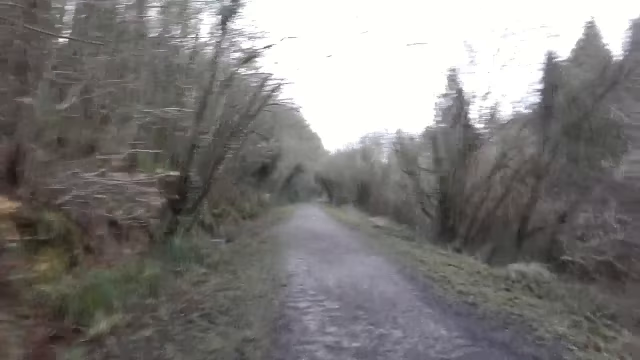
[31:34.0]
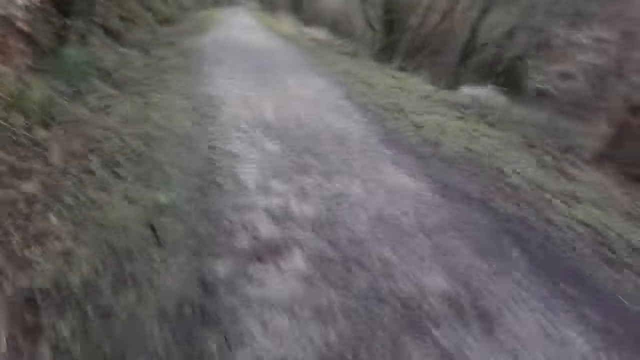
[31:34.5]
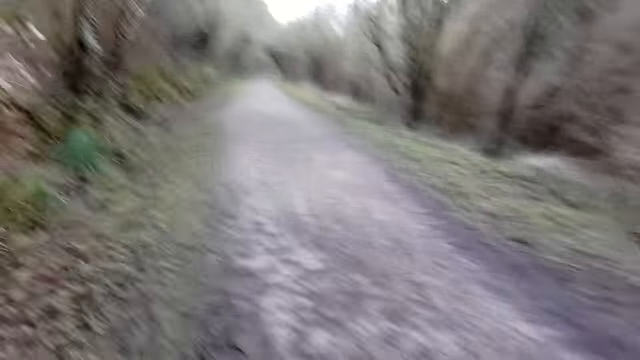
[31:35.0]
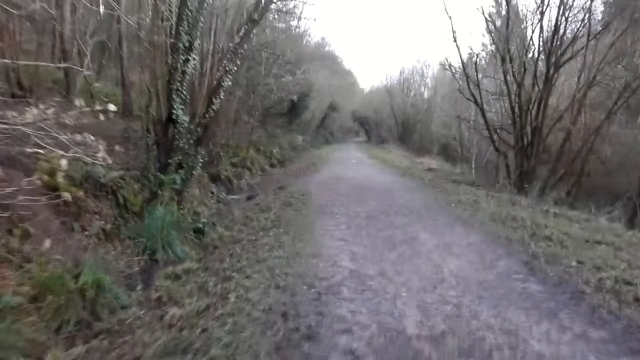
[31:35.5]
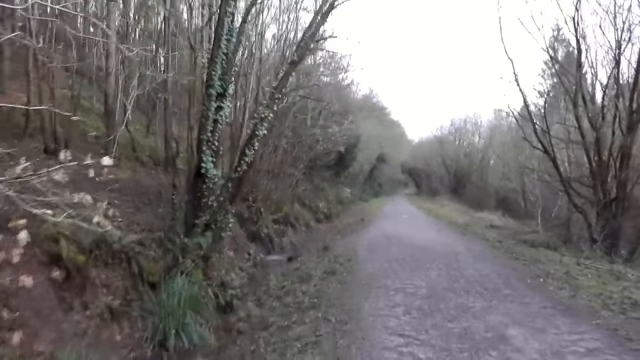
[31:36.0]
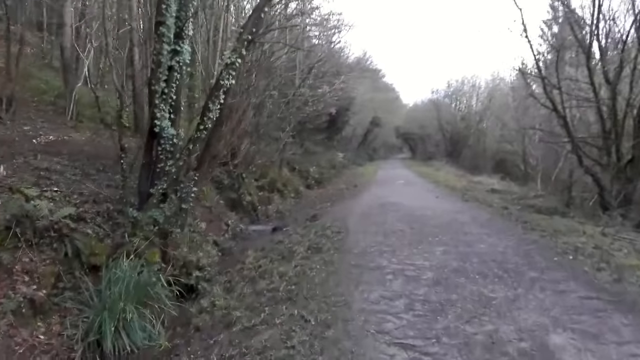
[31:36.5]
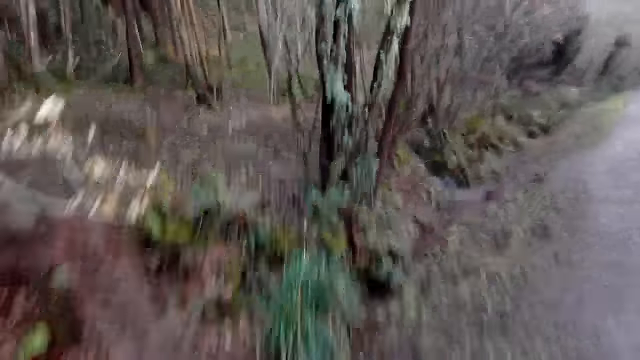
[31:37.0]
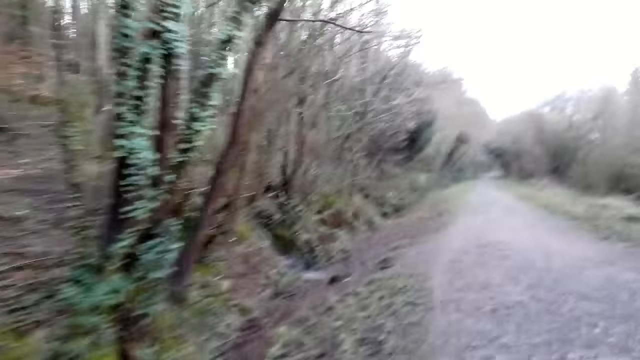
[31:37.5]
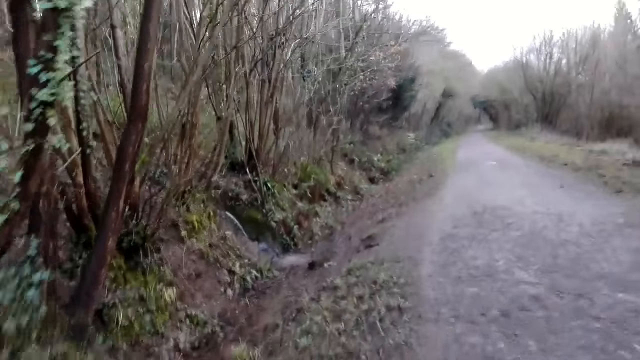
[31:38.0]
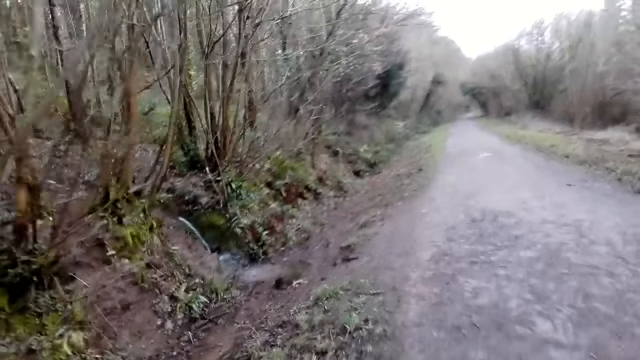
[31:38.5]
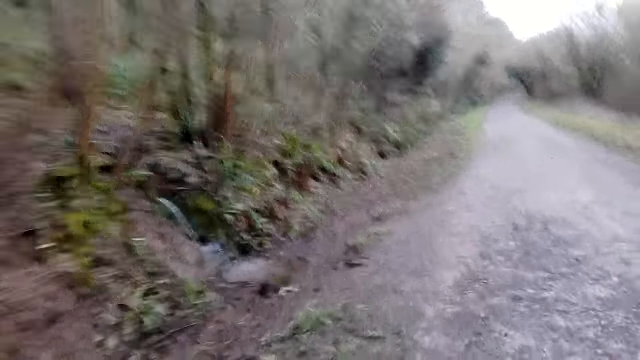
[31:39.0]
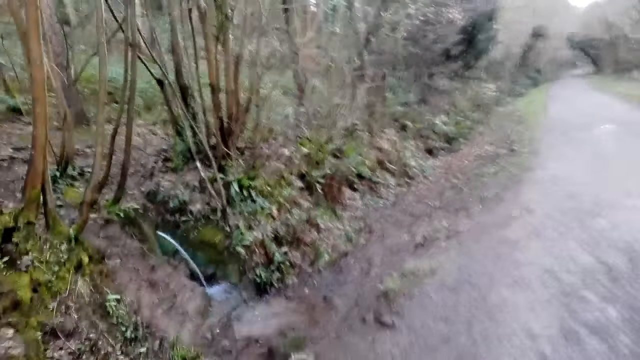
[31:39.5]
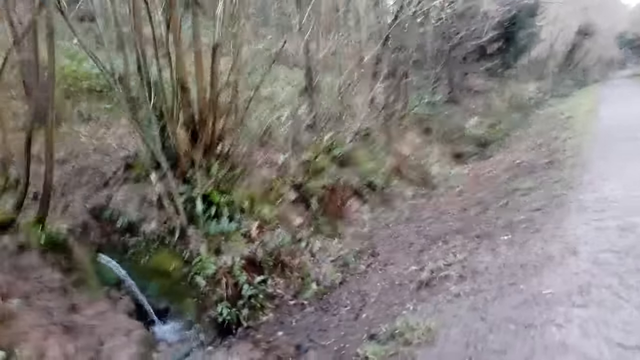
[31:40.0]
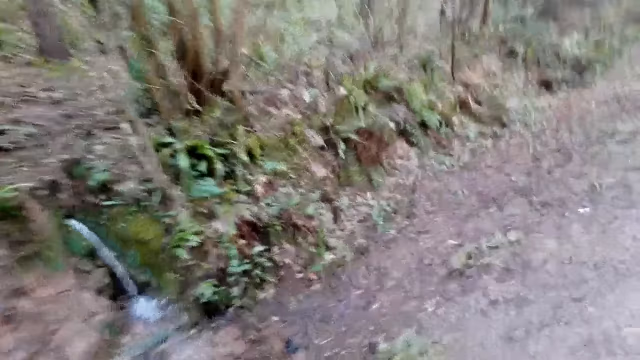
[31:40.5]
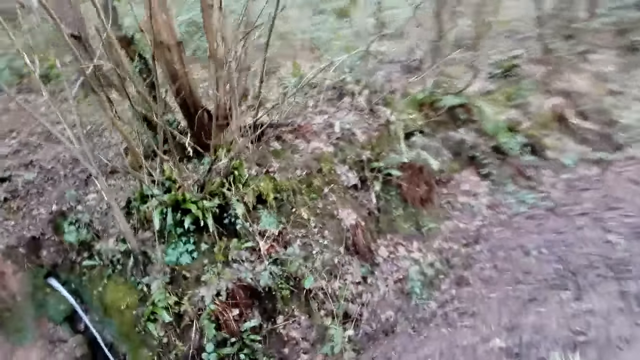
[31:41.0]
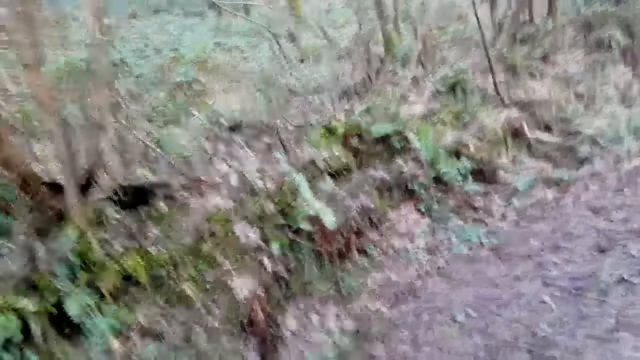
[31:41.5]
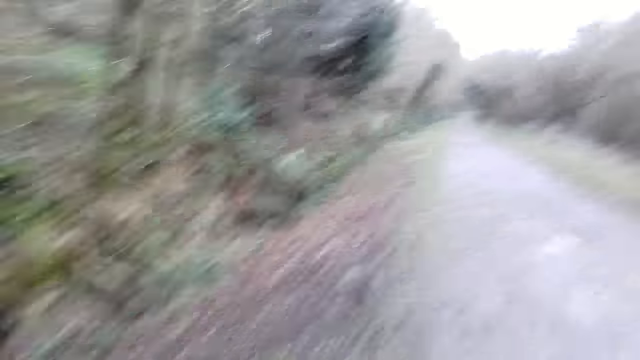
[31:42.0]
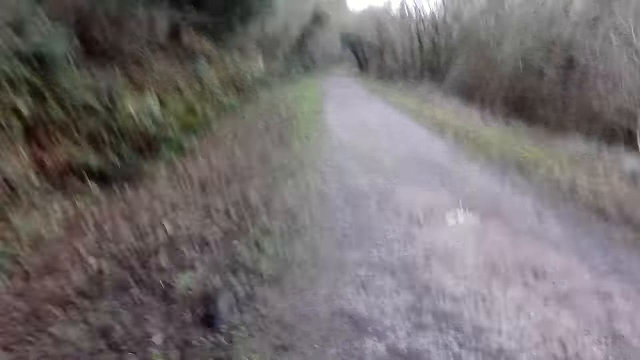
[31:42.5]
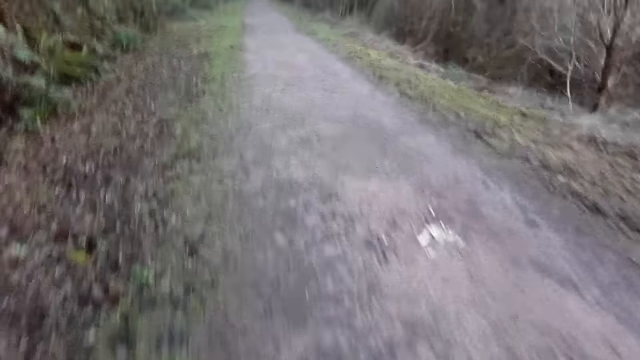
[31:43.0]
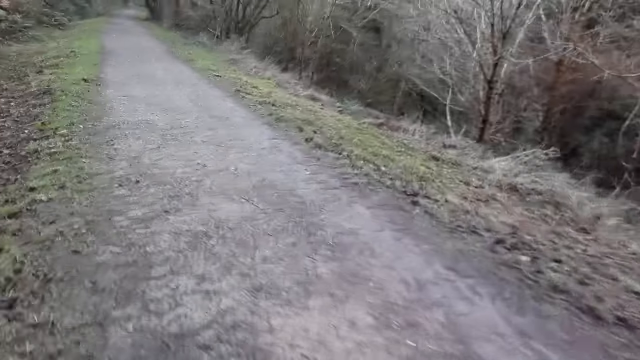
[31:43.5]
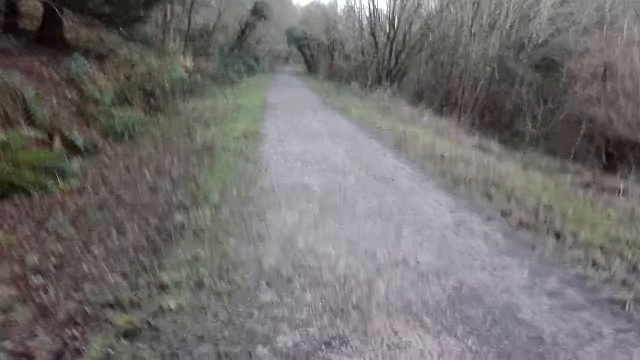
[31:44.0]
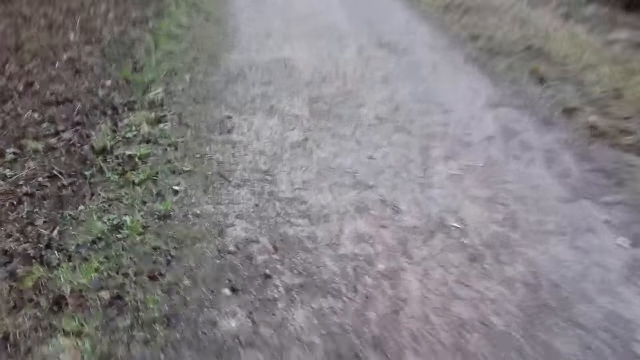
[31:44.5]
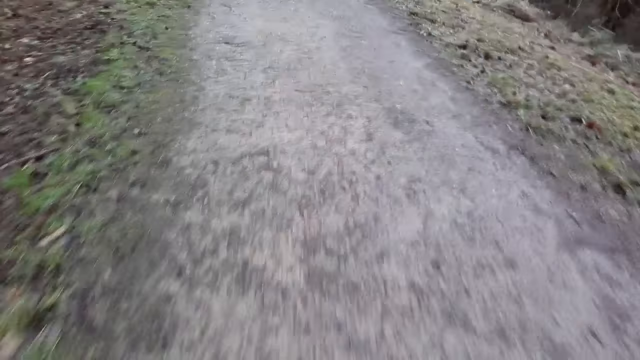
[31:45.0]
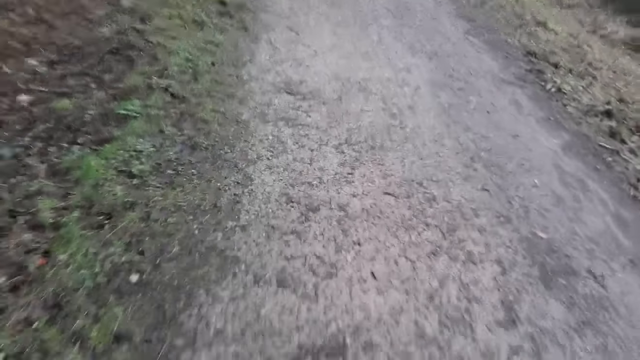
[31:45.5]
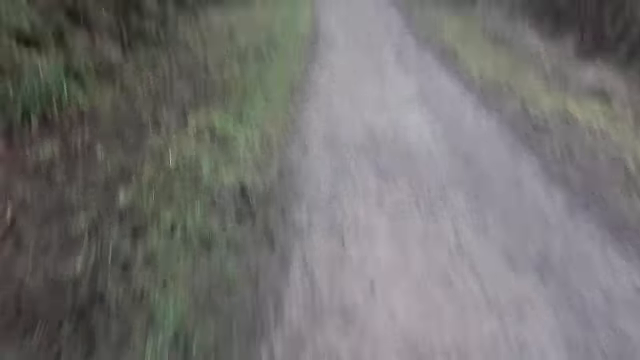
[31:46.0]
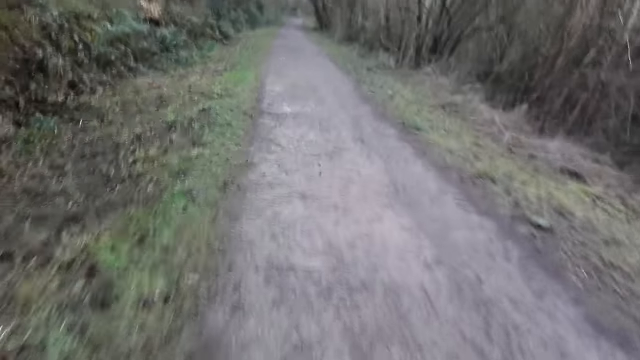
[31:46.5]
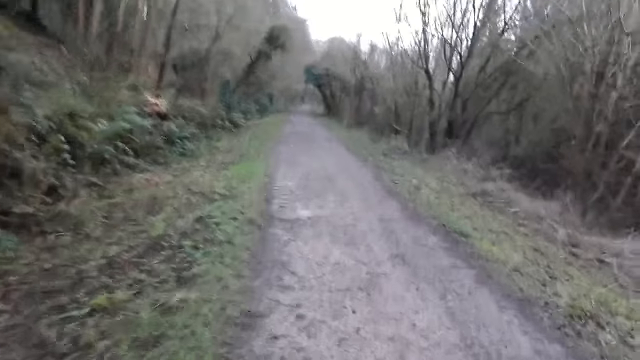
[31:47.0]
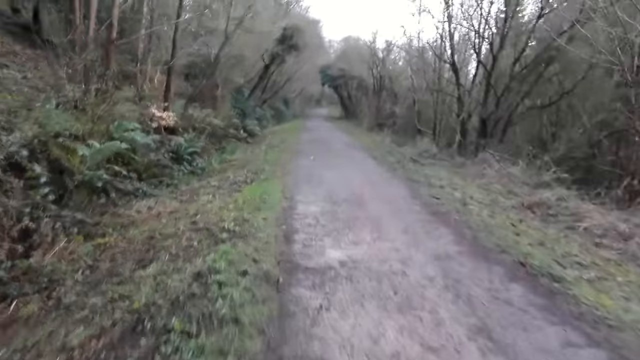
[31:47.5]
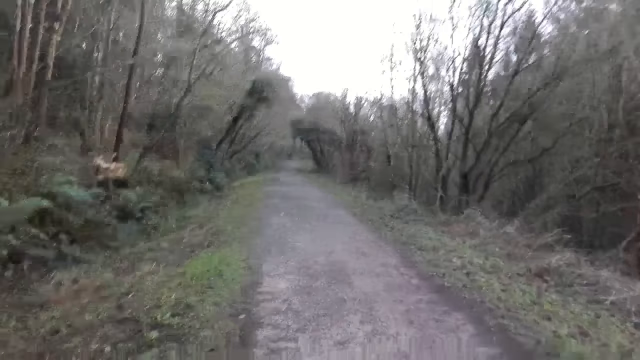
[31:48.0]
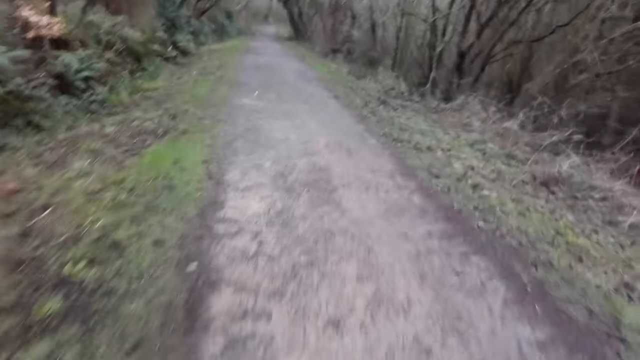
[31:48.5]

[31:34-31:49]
The camera wearer looks around. They jog on the pathway.

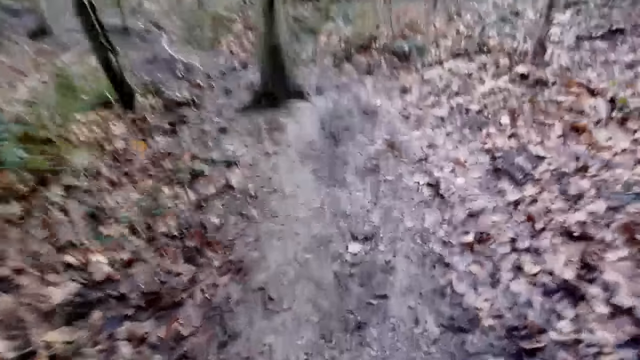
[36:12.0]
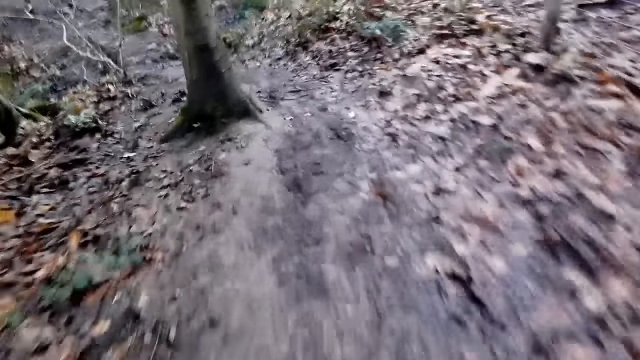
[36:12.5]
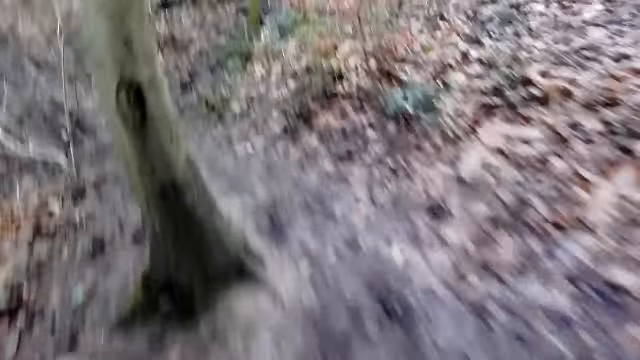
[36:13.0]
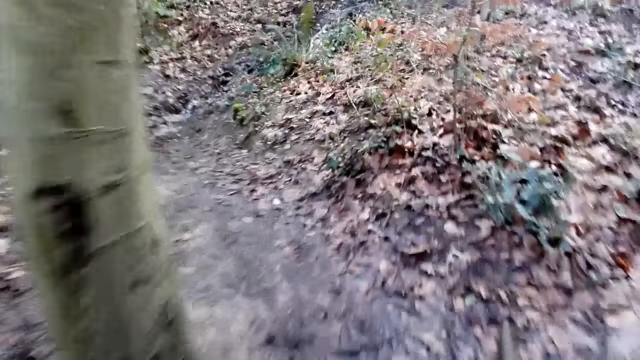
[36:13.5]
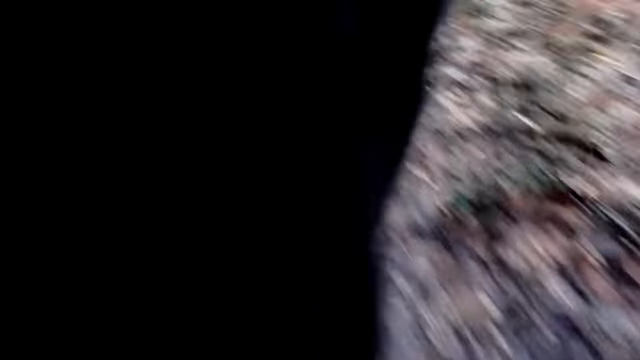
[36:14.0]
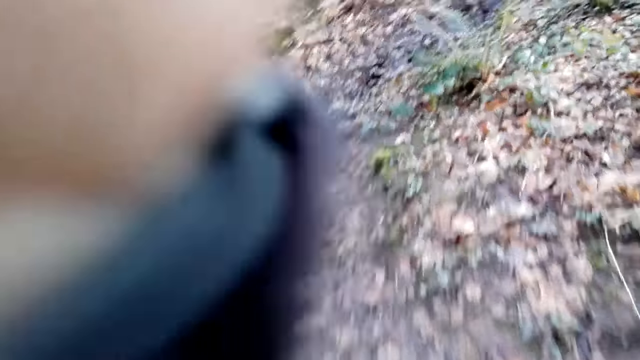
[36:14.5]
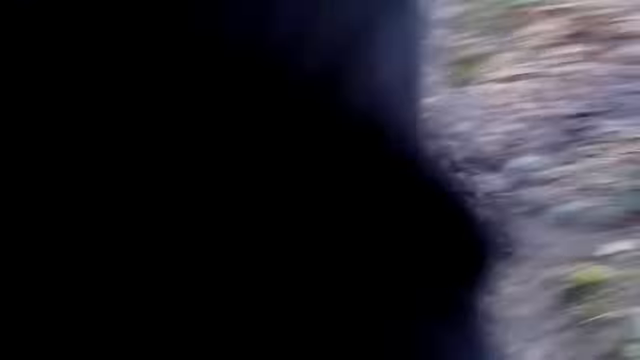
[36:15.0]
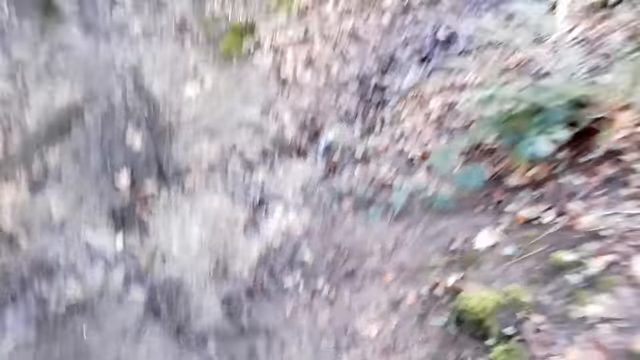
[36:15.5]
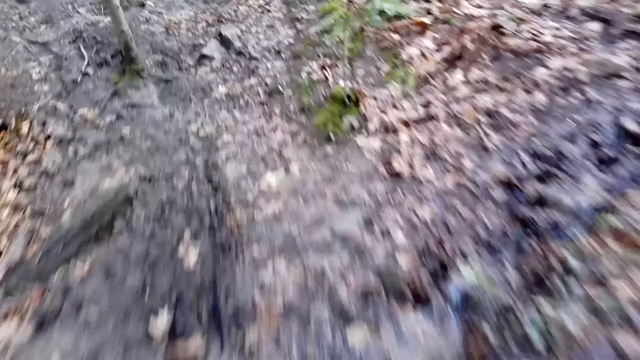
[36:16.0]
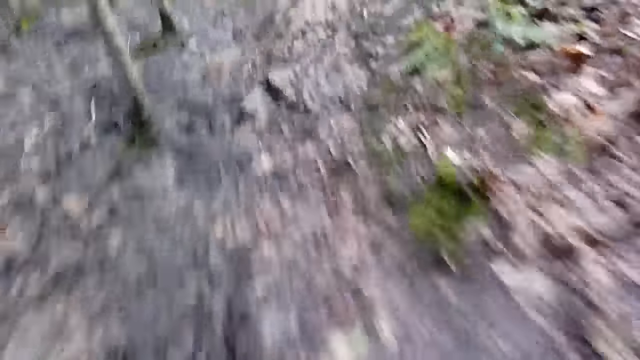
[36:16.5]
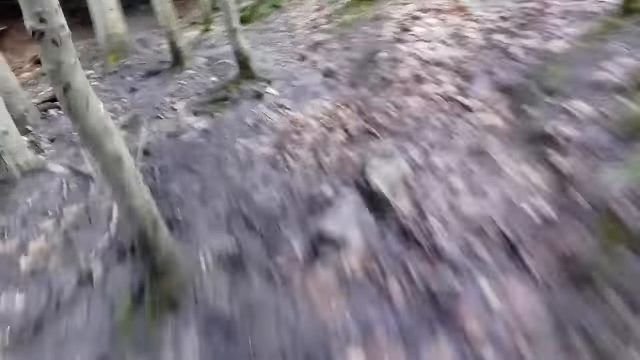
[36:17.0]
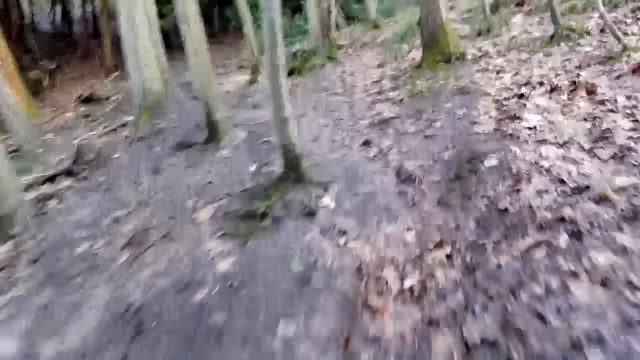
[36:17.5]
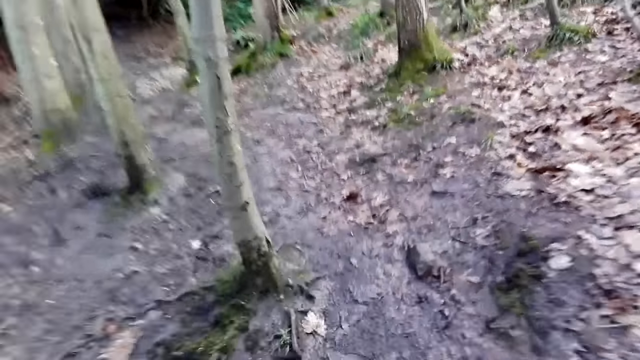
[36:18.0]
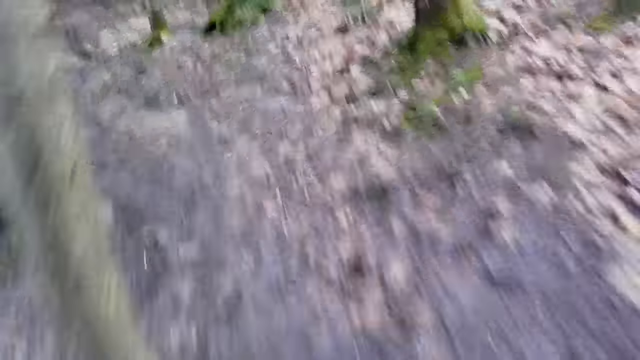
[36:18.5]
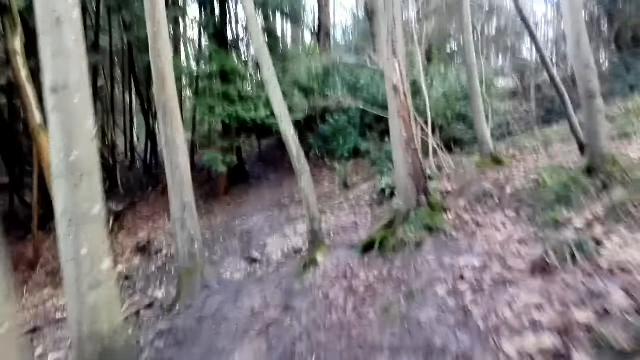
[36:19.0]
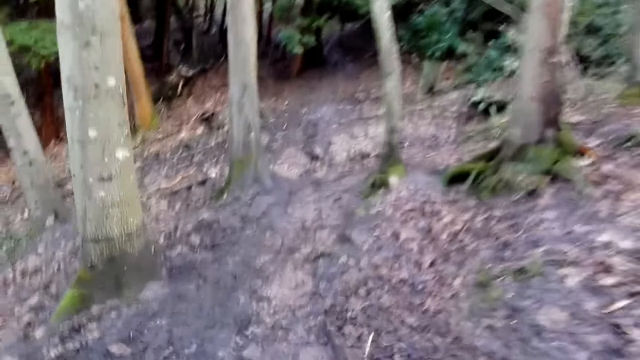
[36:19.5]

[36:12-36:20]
The camera wearer touches his face with his left hand. He raises up a hand.
